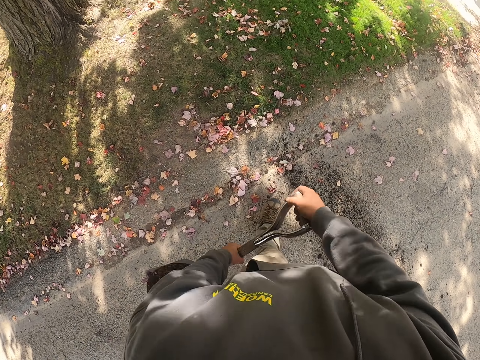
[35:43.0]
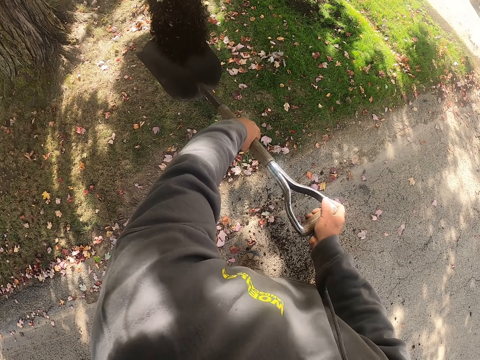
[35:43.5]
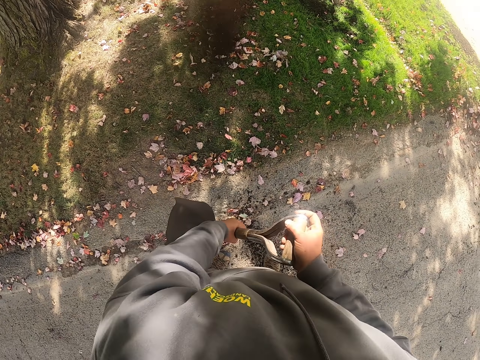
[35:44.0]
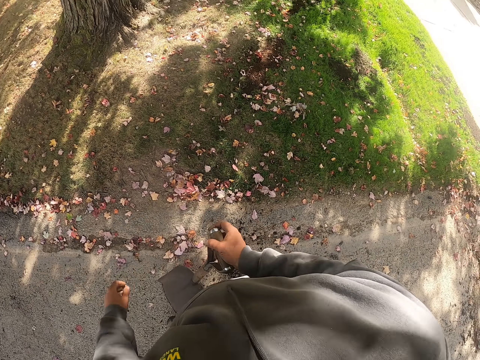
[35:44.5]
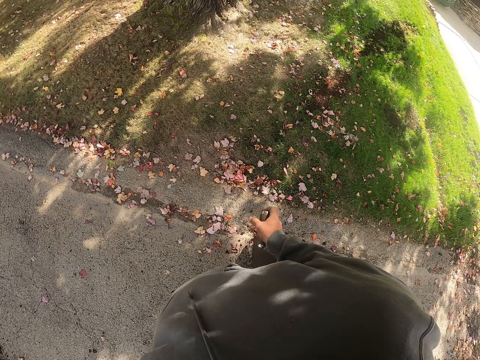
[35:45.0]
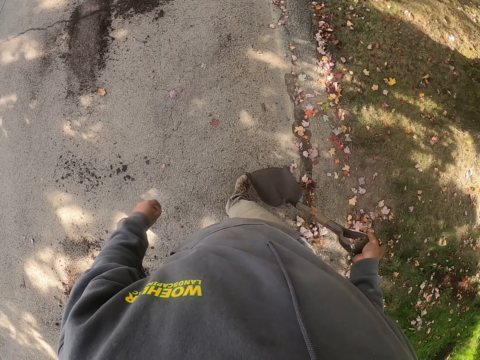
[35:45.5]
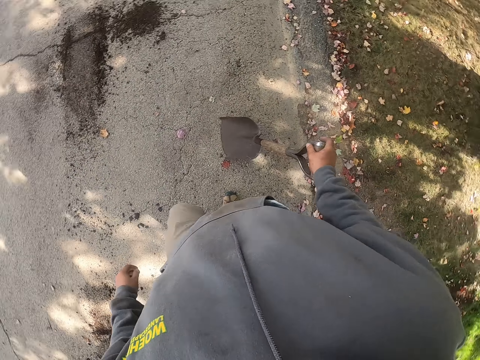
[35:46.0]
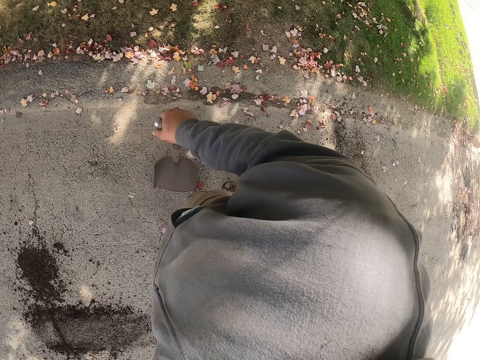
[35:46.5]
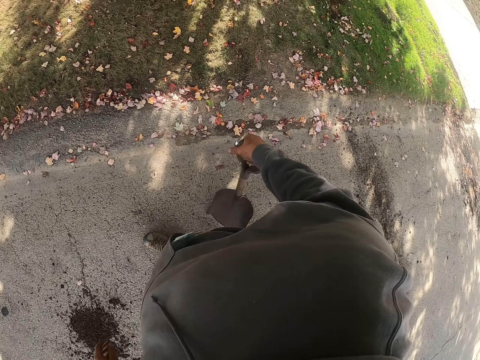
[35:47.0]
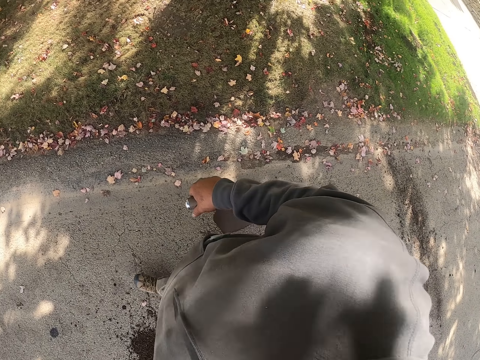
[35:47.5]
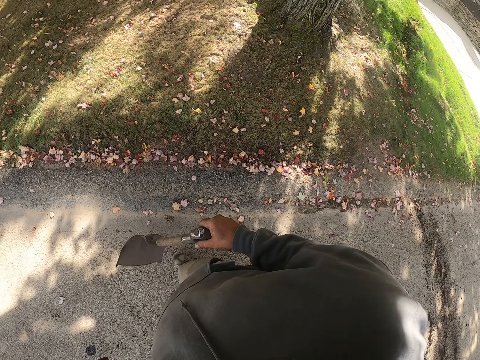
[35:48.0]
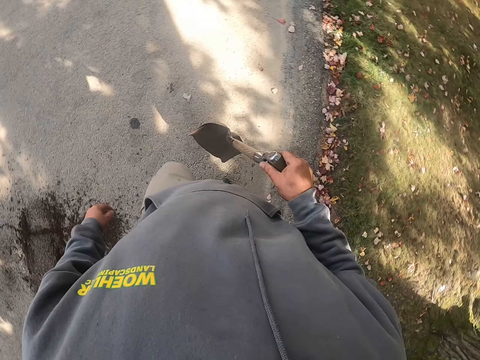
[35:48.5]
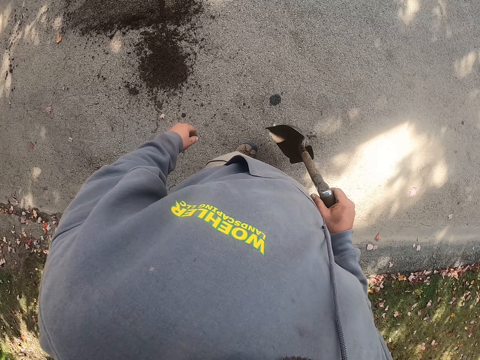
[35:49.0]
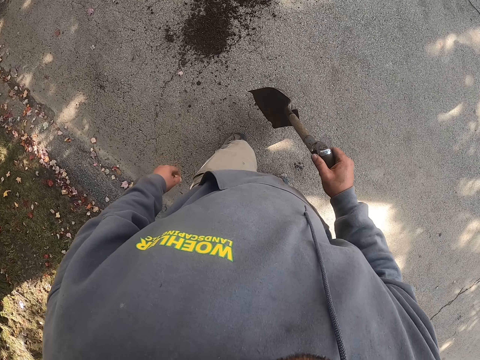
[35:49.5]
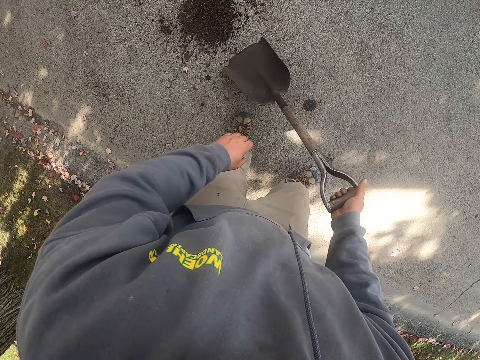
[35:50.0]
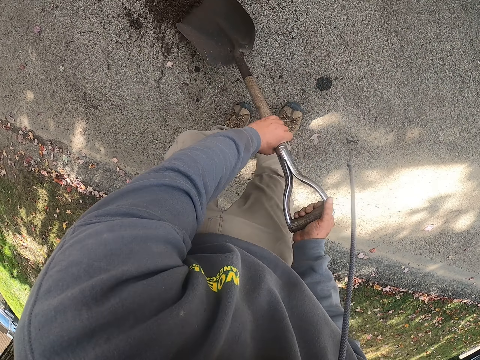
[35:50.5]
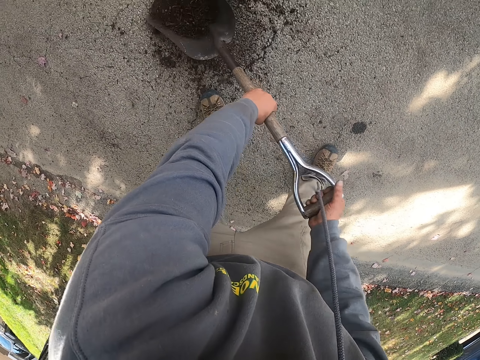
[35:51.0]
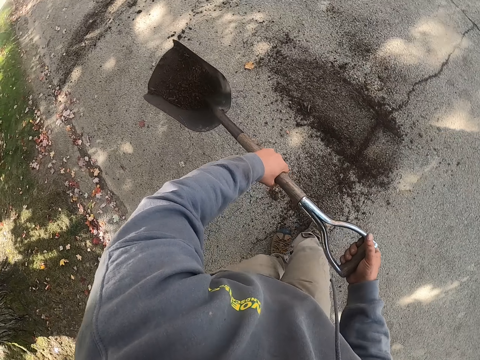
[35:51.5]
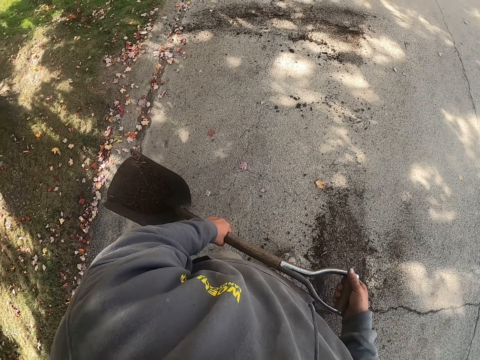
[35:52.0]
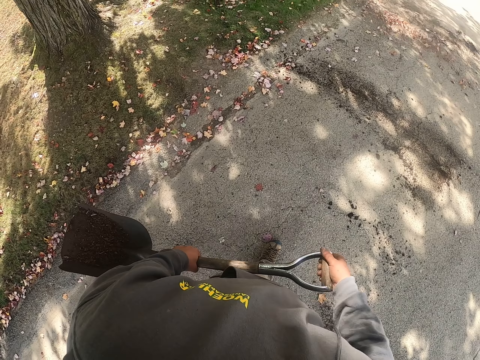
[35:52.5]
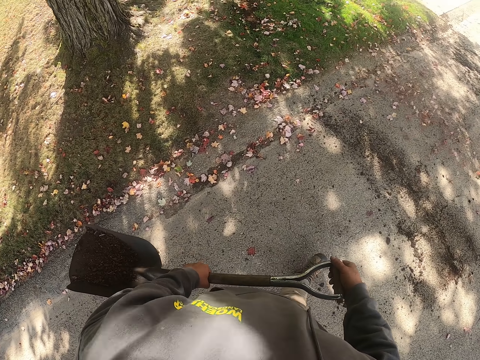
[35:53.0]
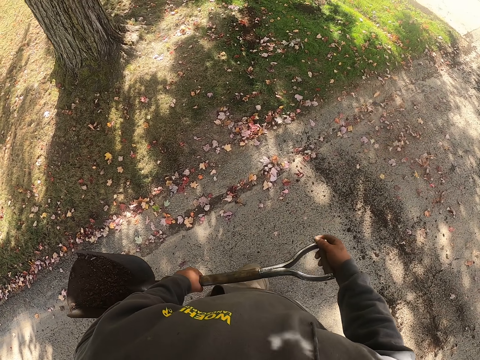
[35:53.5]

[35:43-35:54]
The camera wearer pours the sand or dirt on the grass. They throw the dirt down. They walk around the compound to a pile of dirt. They scoop the sand with the spade. They lift the spade. They walk around the compound.

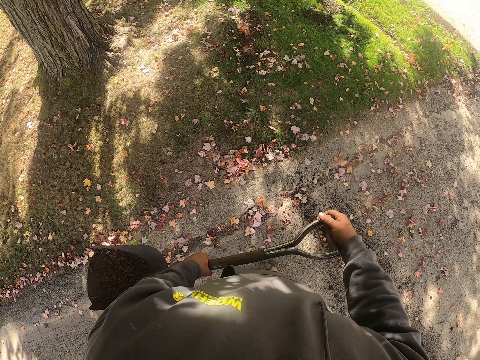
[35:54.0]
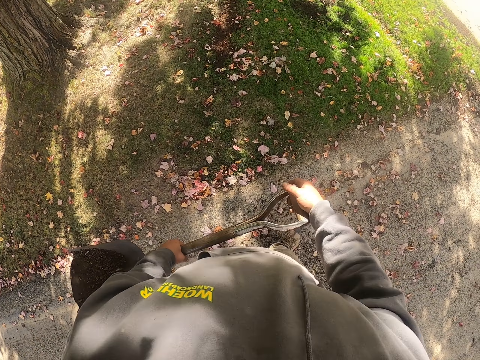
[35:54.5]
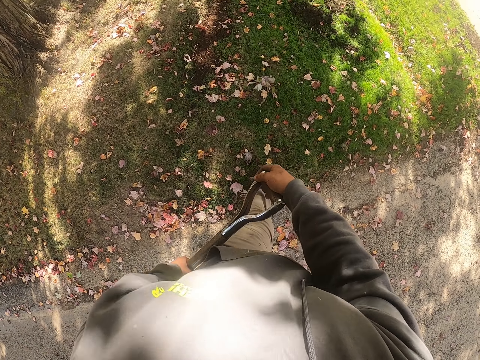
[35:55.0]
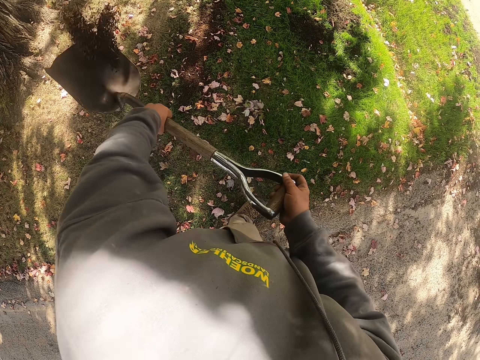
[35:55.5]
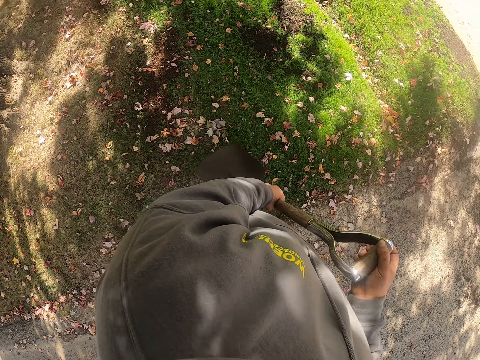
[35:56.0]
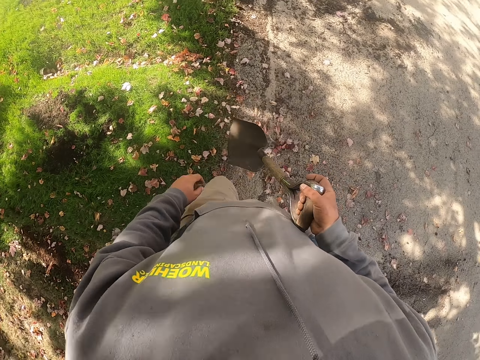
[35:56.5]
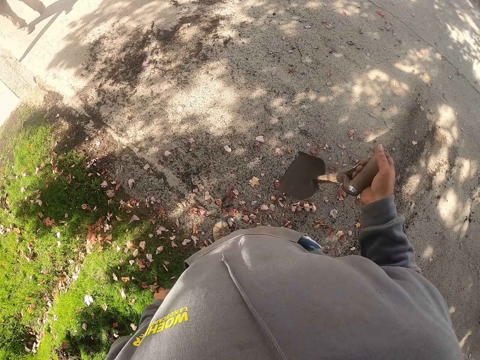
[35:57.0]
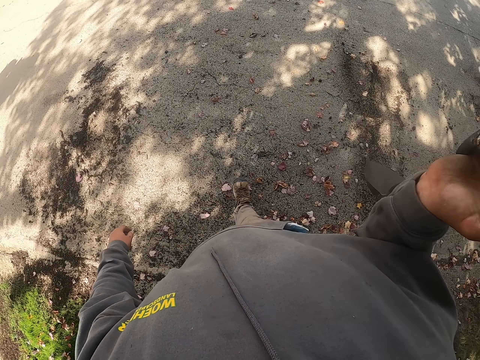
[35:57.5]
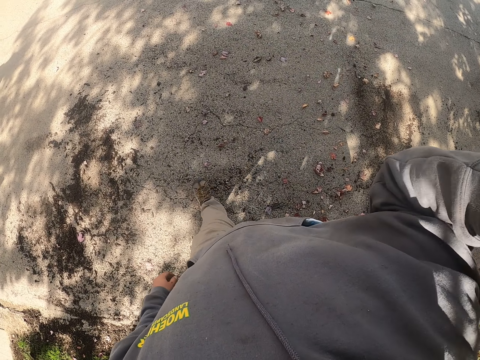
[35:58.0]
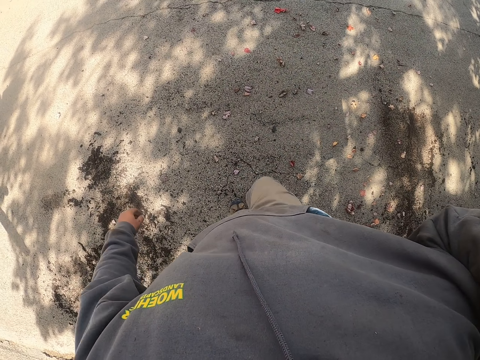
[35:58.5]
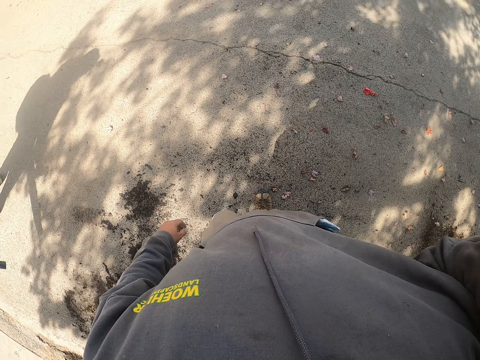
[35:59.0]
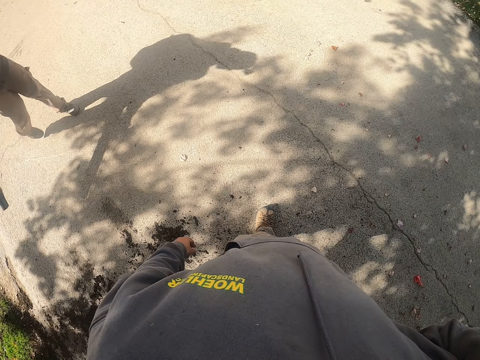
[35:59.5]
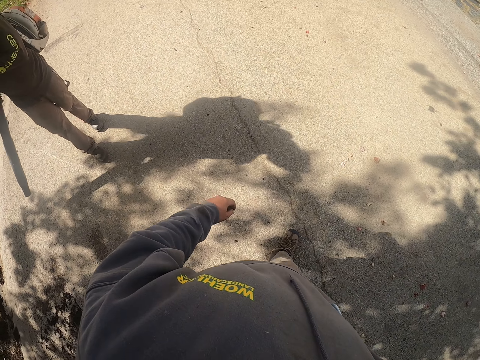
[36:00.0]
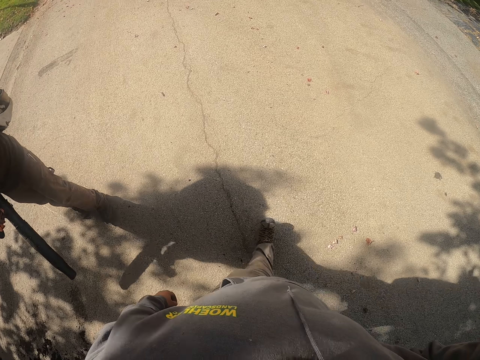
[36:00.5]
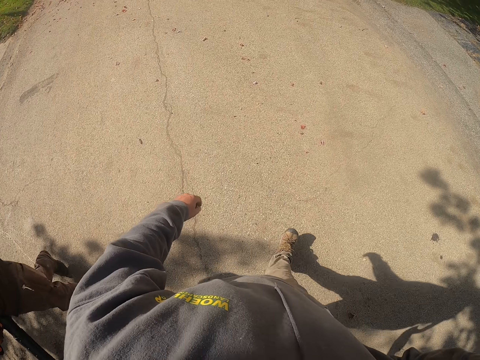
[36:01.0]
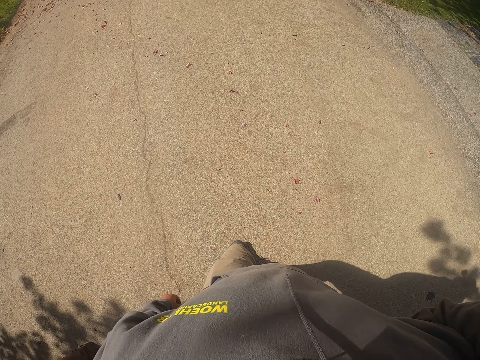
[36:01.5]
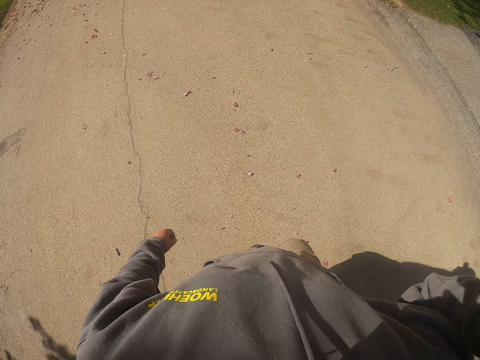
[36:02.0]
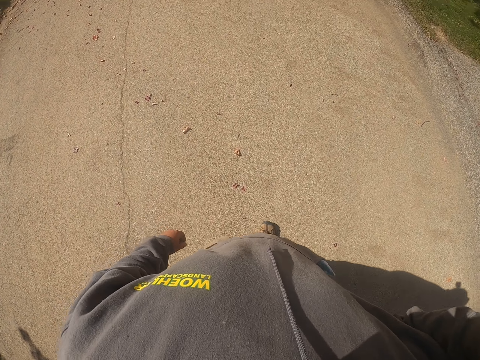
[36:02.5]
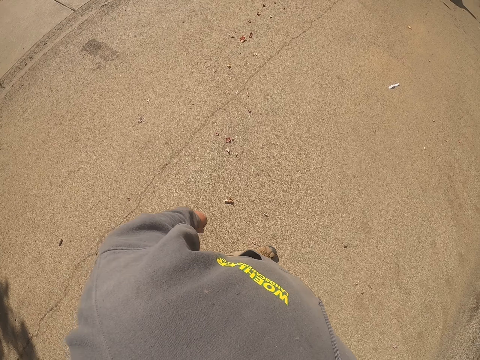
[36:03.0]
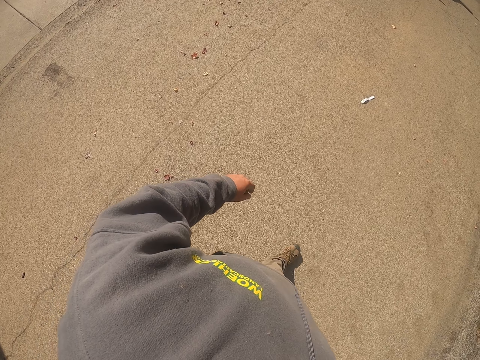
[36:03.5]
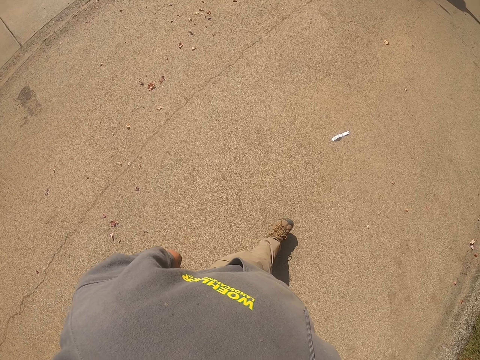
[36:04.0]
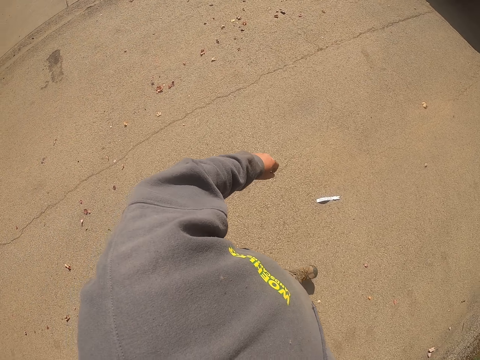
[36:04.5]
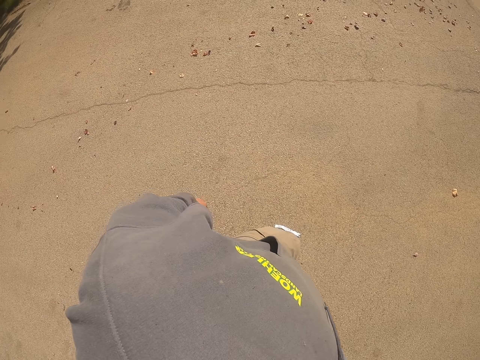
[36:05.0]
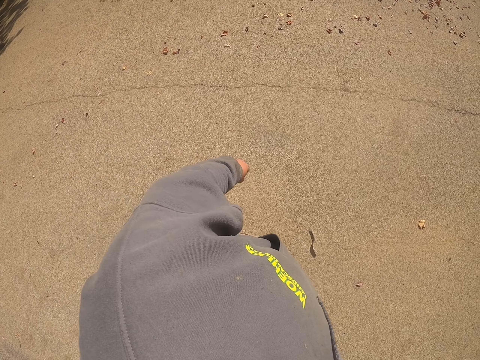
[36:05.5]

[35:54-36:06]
The camera wearer pours the sand or dirt on the grass. They throw the dirt down. They turn around. They put the spade on the shoulder and walk on the driveway around the compound. A man walks around the compound past the camera wearer.

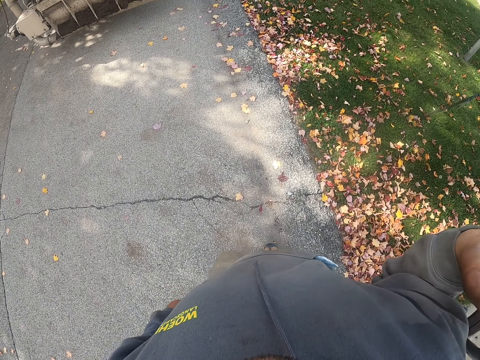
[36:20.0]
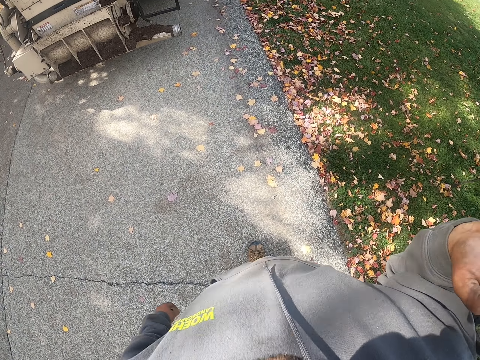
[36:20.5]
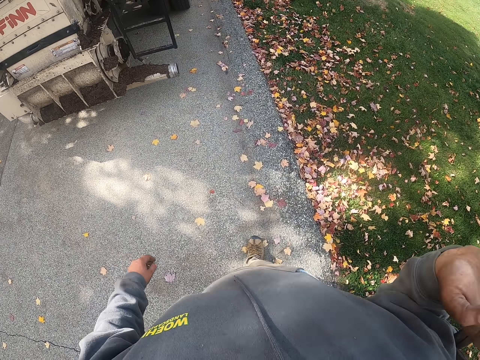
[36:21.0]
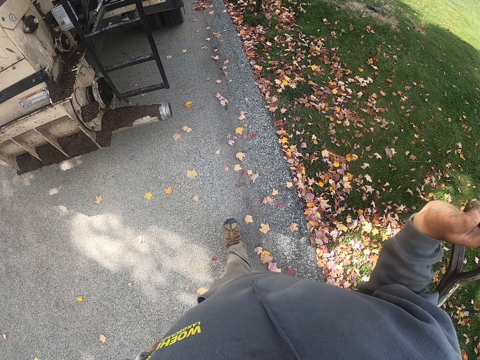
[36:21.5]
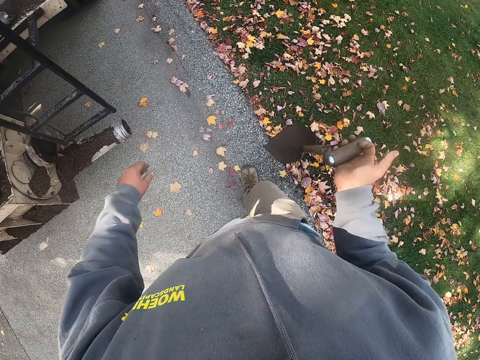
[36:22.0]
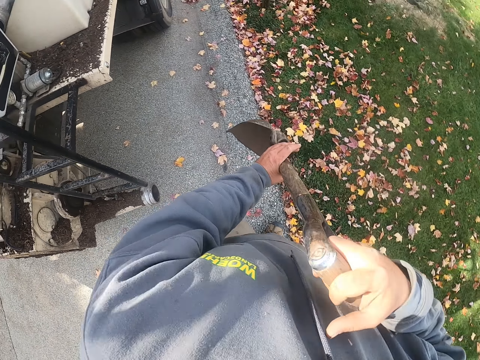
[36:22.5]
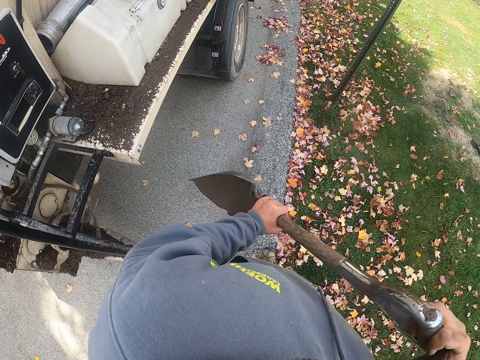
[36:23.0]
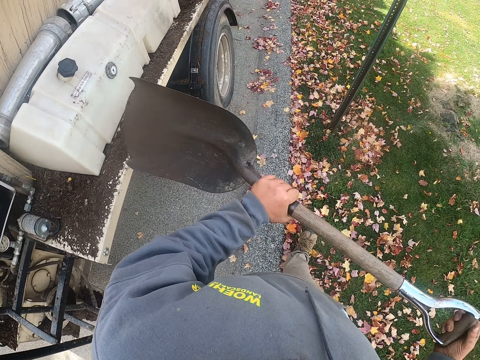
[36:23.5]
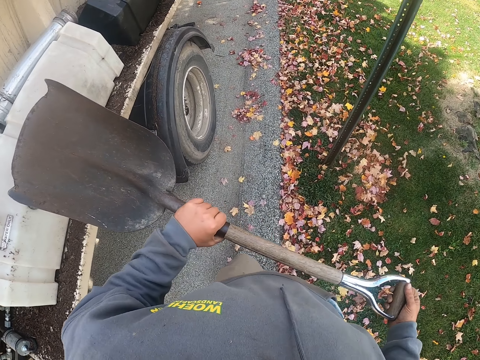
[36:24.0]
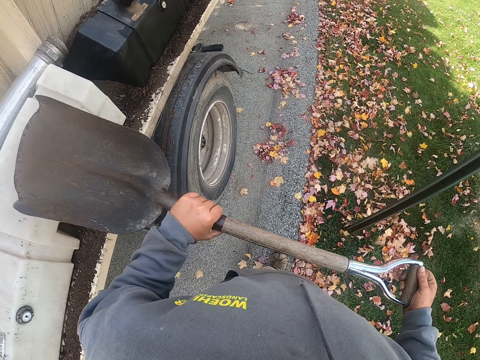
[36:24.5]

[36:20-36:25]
The camera wearer drops the spade from the shoulder. He transfers the spade to his left hand. He lifts the spade with both hands.
